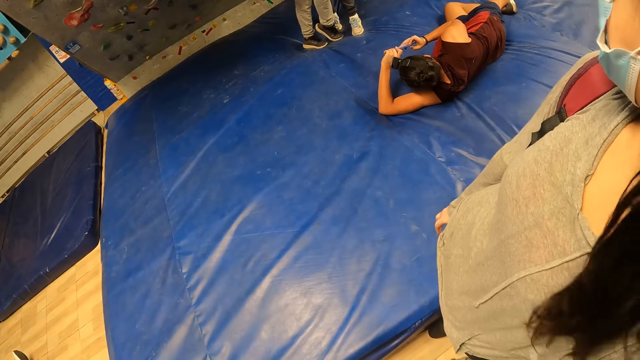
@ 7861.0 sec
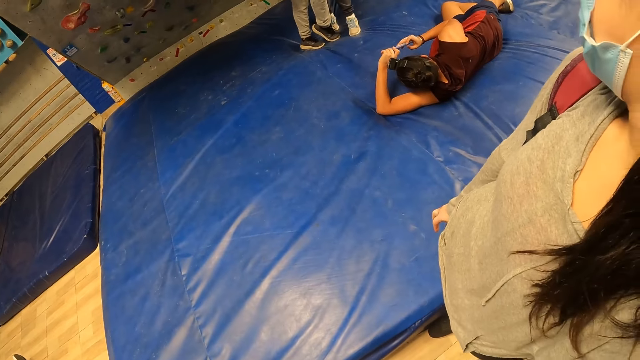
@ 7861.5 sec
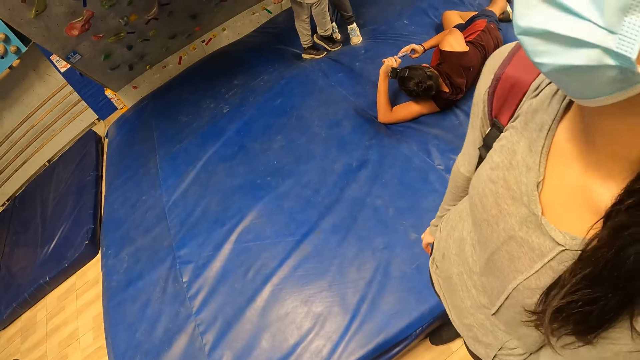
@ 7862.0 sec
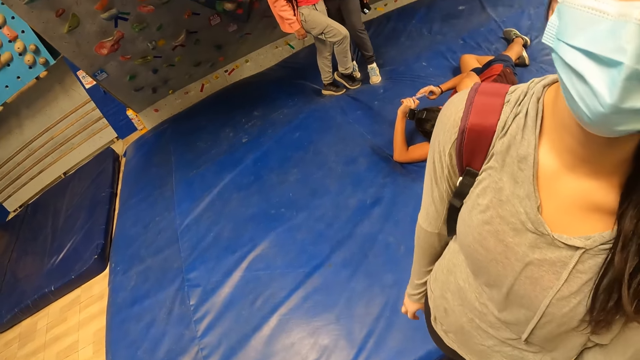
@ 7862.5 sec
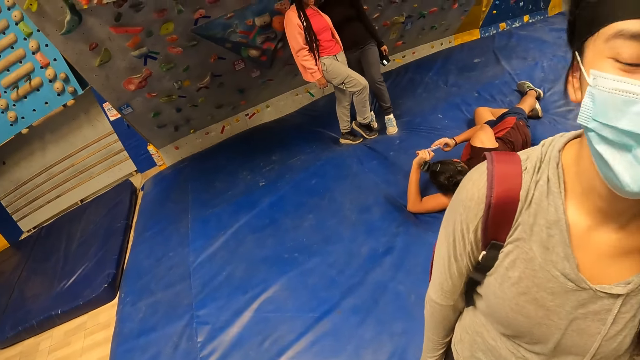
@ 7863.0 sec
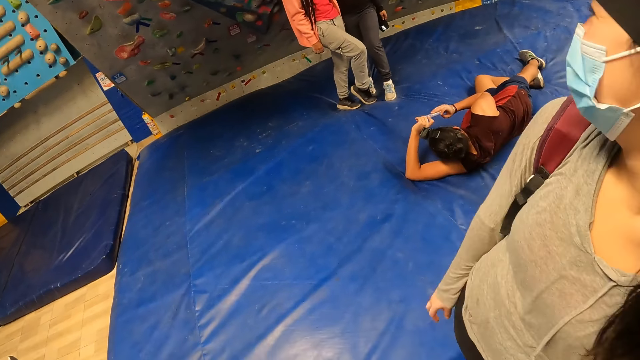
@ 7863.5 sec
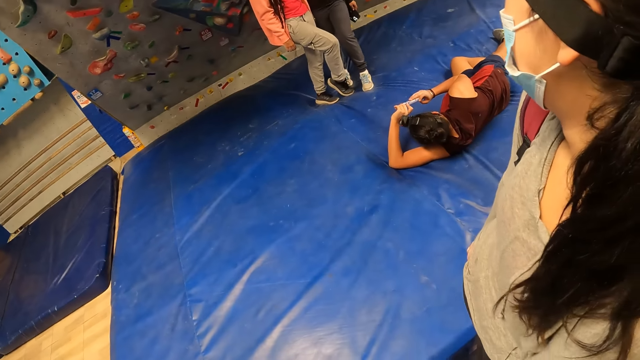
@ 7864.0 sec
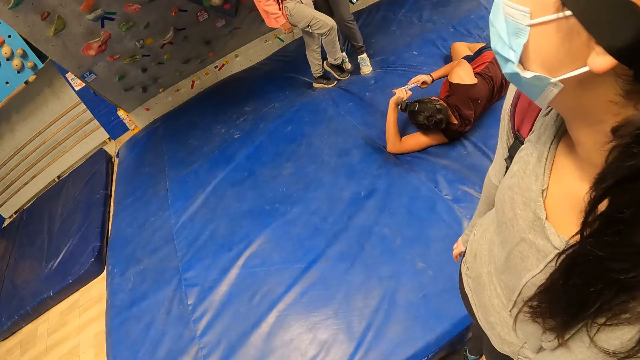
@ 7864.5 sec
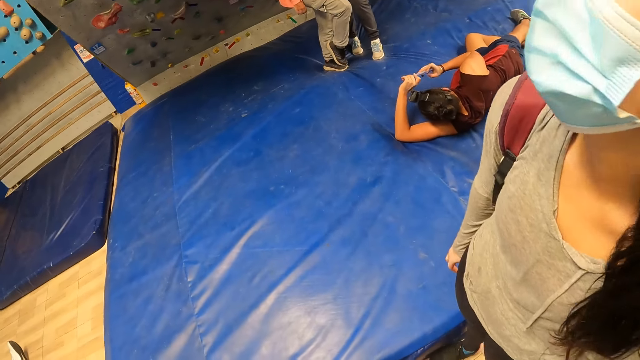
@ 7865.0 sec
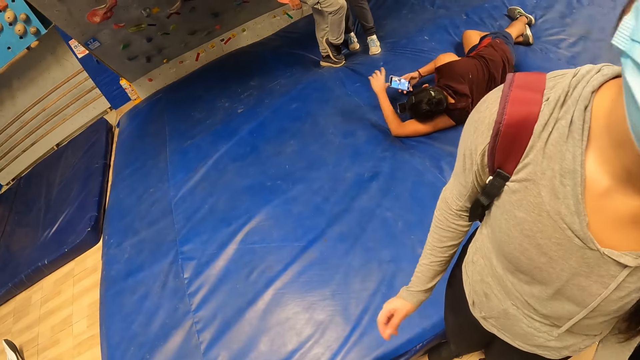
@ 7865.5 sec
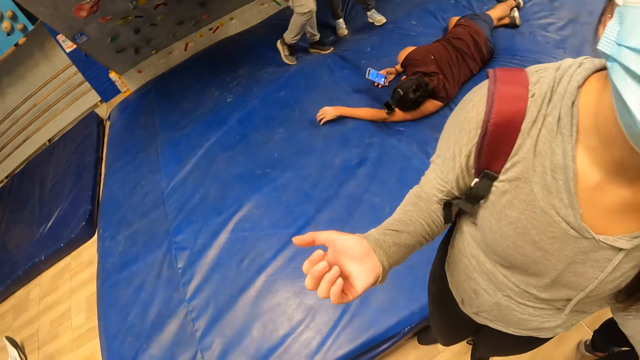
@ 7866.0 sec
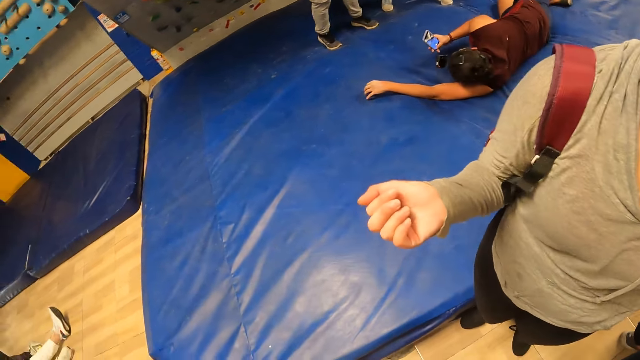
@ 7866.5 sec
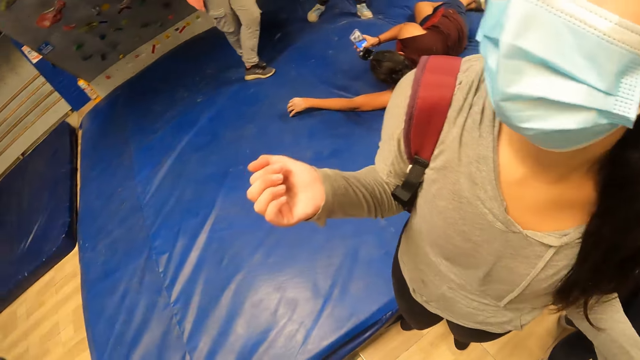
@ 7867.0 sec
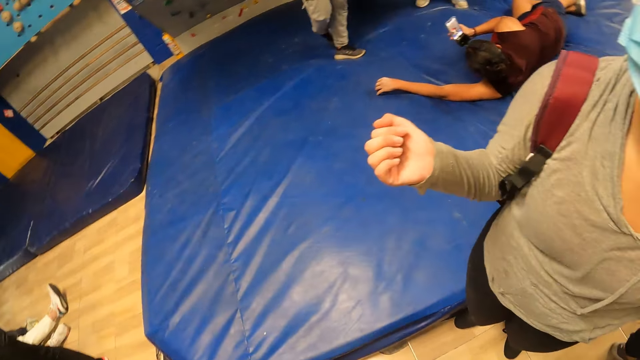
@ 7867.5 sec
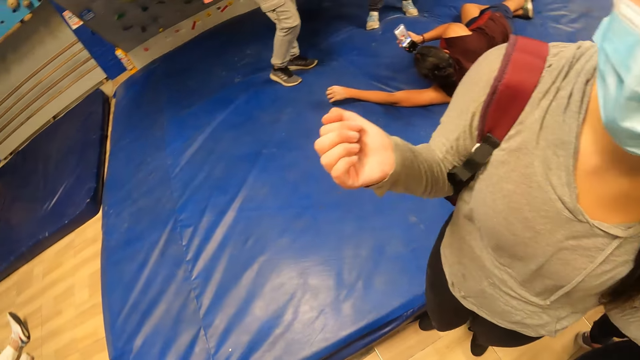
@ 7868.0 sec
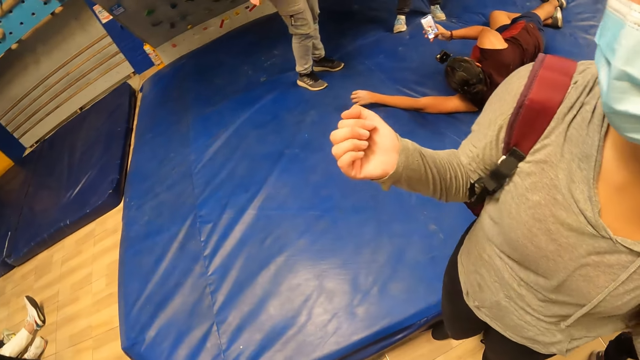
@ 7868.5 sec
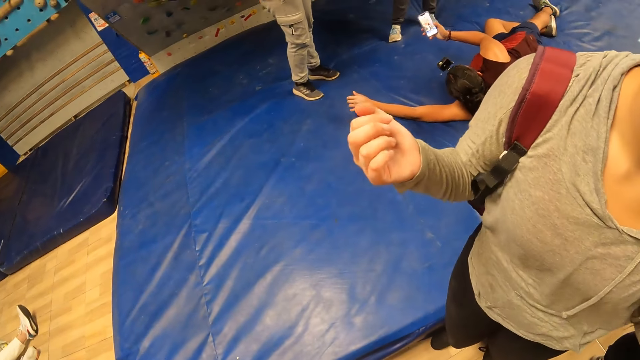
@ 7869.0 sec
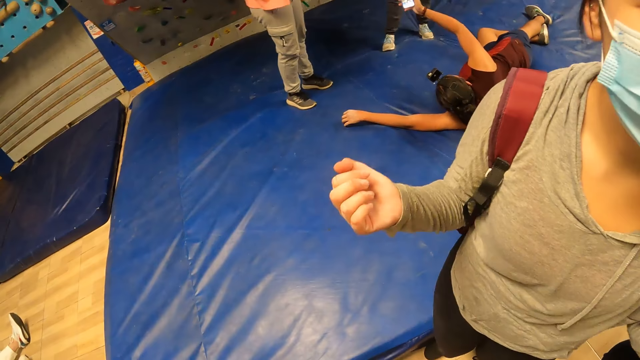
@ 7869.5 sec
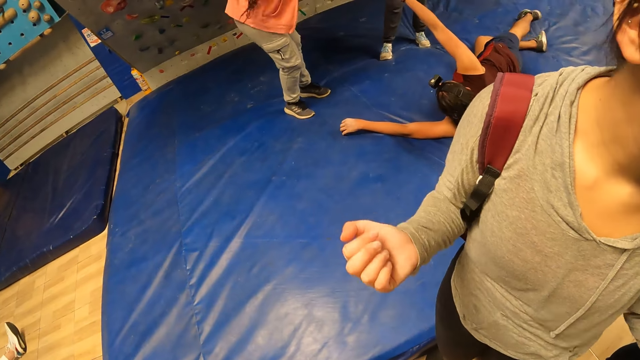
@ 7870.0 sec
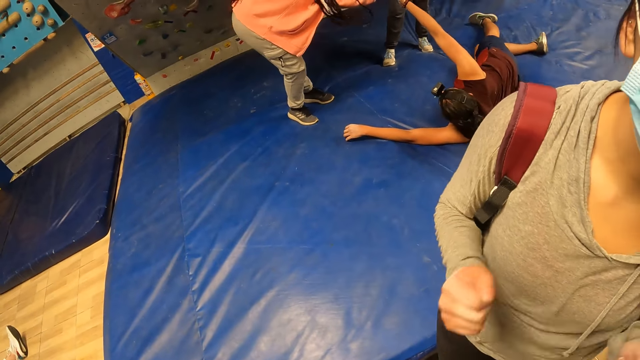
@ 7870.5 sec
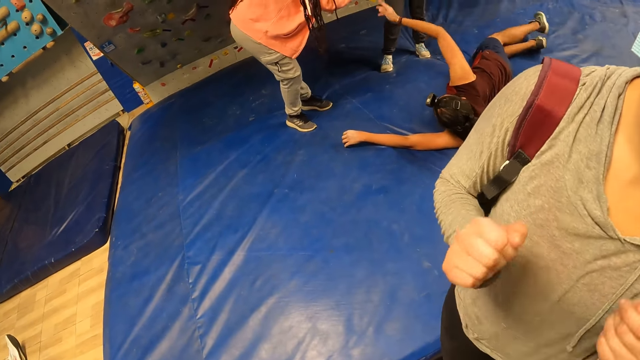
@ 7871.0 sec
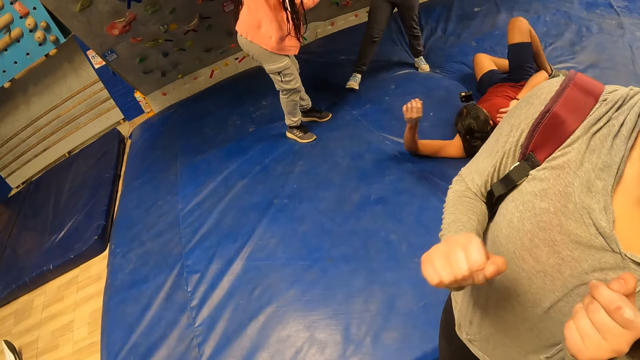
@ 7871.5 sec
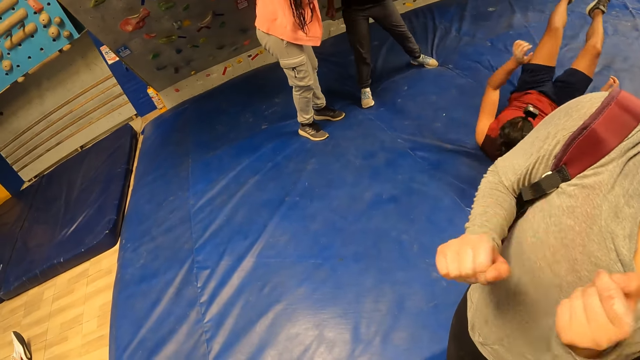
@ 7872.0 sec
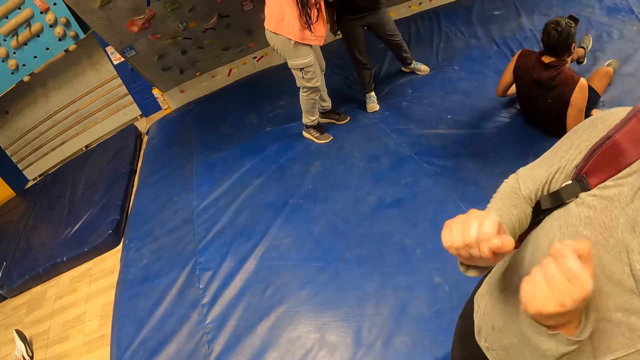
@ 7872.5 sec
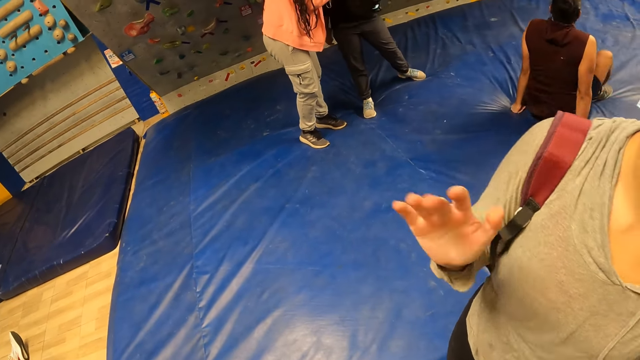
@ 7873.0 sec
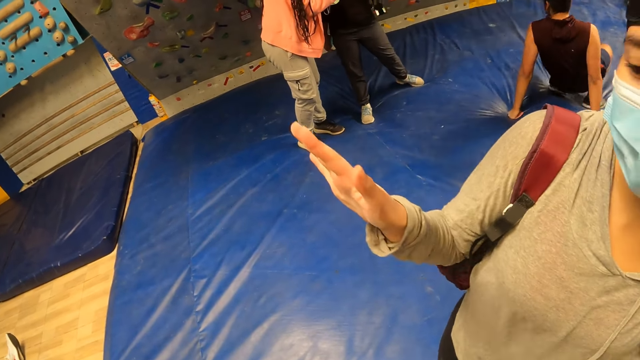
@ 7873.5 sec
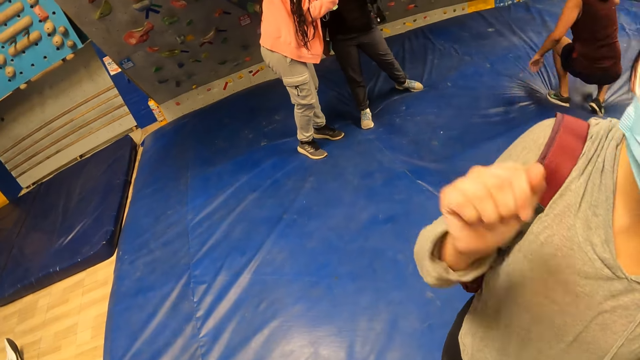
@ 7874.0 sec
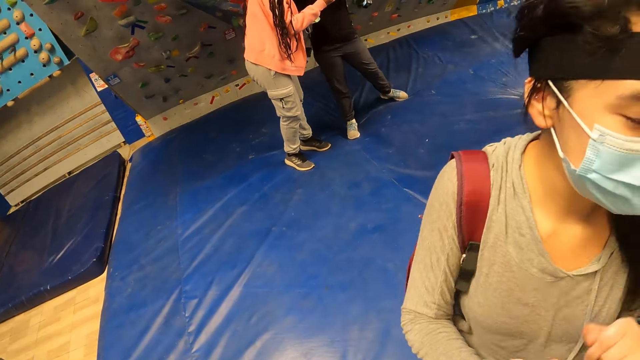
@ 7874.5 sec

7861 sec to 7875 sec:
A man gives a phone in his right hand to a woman.

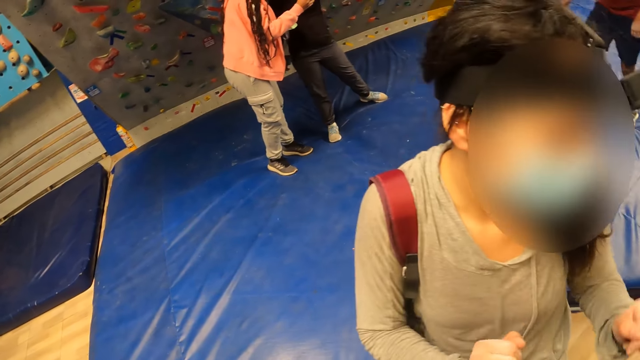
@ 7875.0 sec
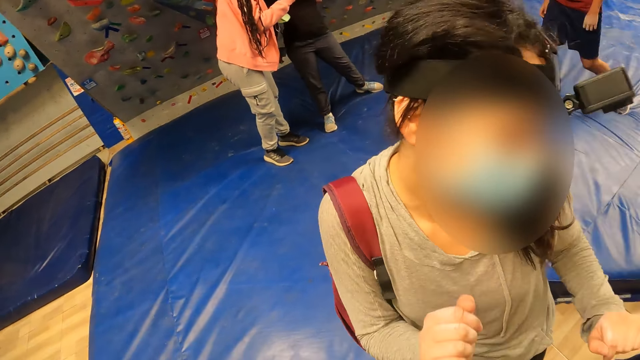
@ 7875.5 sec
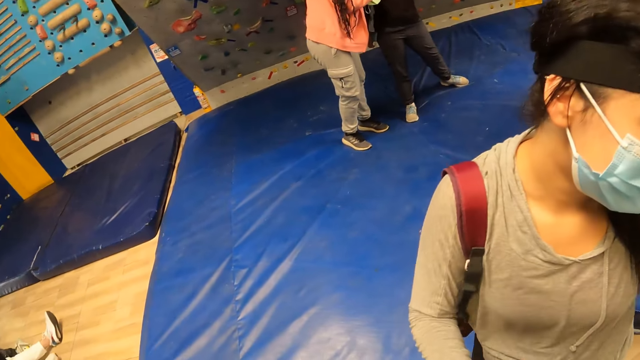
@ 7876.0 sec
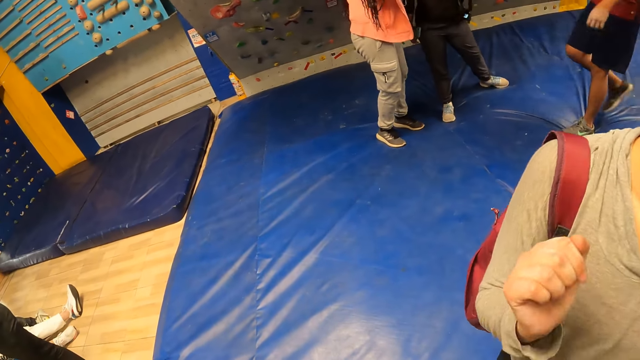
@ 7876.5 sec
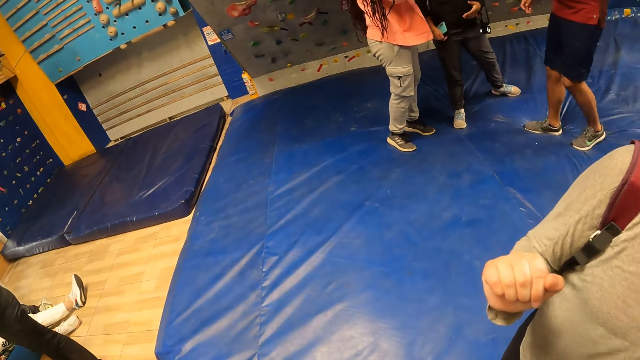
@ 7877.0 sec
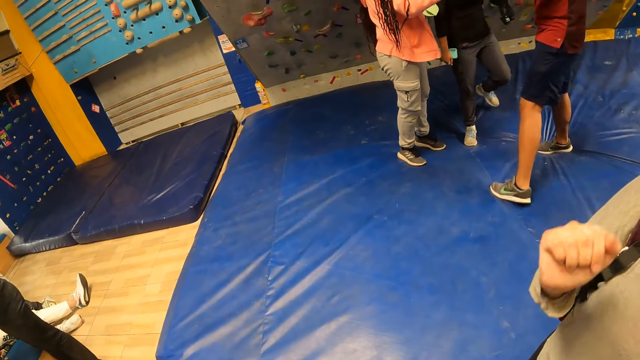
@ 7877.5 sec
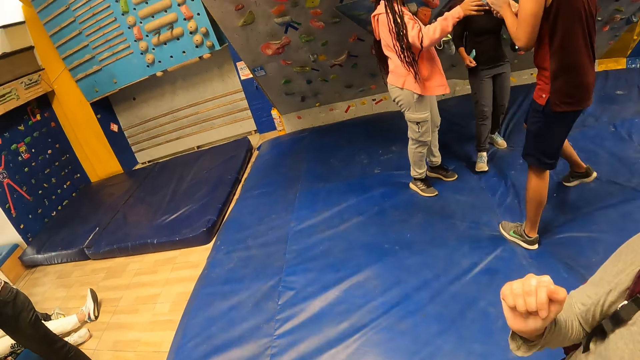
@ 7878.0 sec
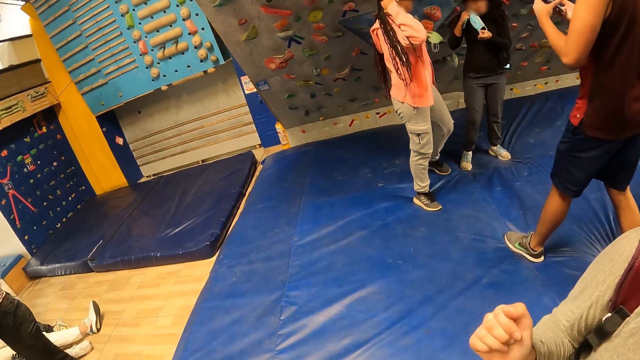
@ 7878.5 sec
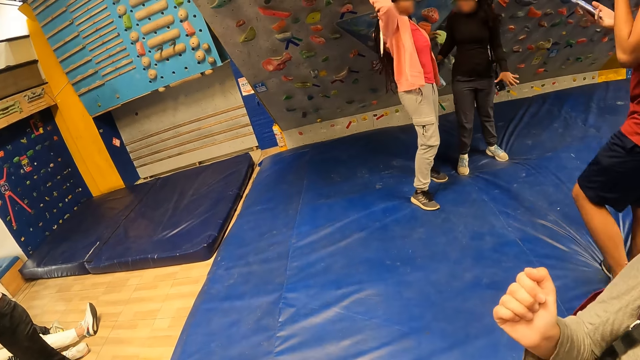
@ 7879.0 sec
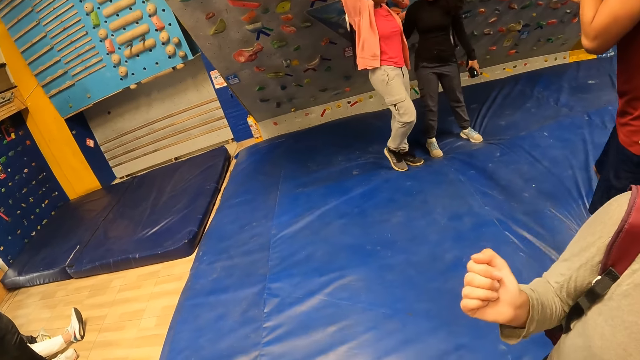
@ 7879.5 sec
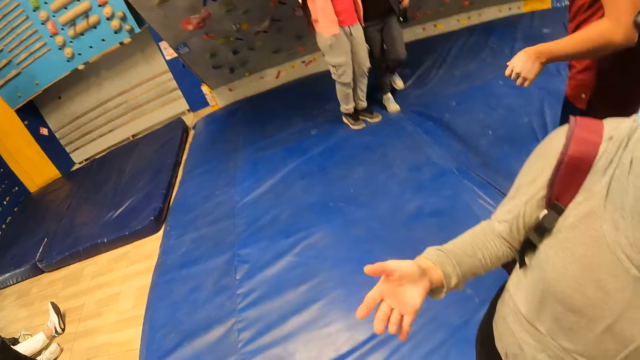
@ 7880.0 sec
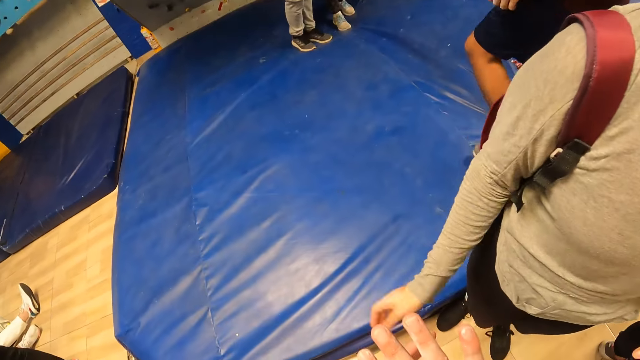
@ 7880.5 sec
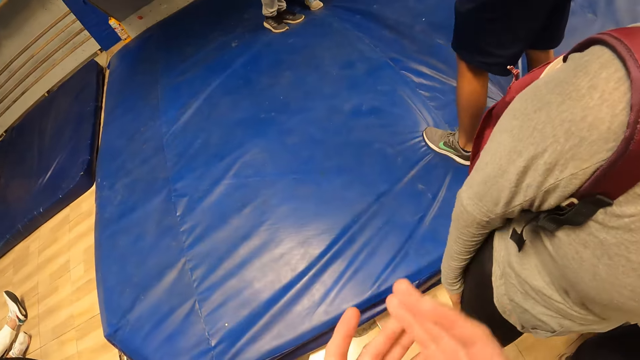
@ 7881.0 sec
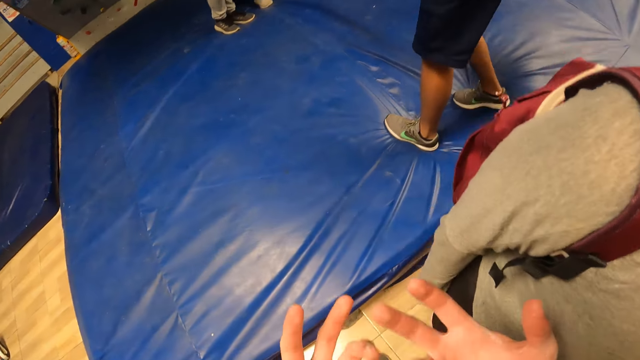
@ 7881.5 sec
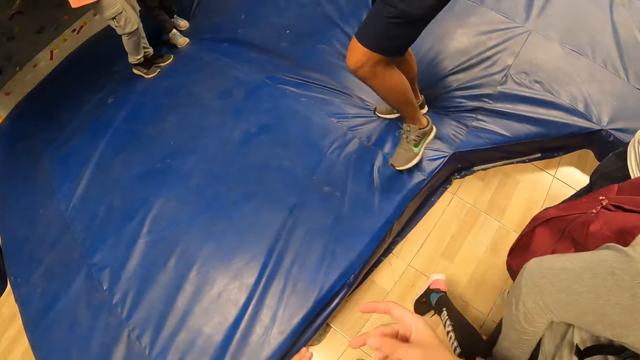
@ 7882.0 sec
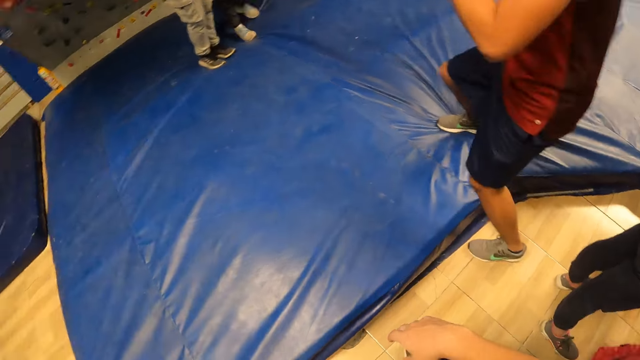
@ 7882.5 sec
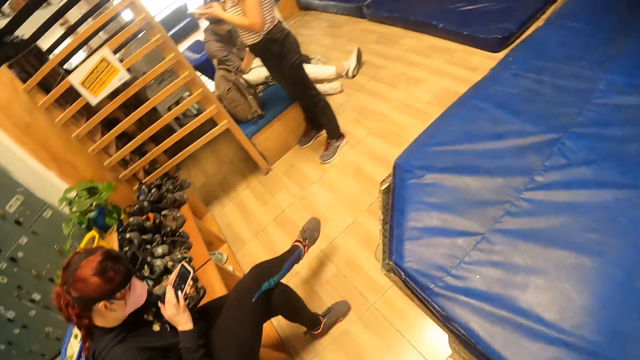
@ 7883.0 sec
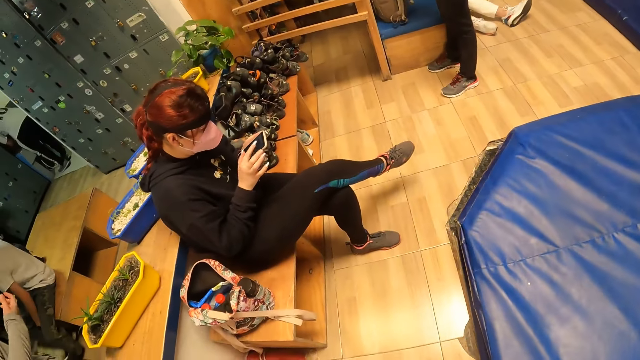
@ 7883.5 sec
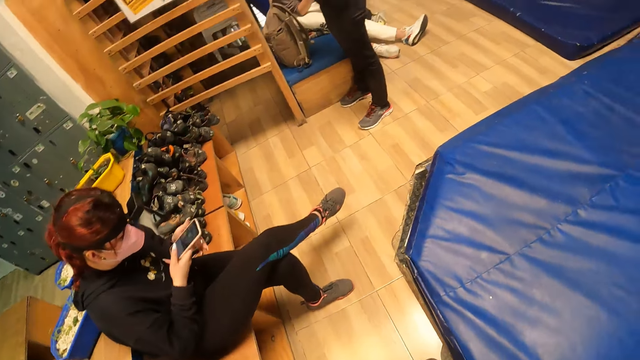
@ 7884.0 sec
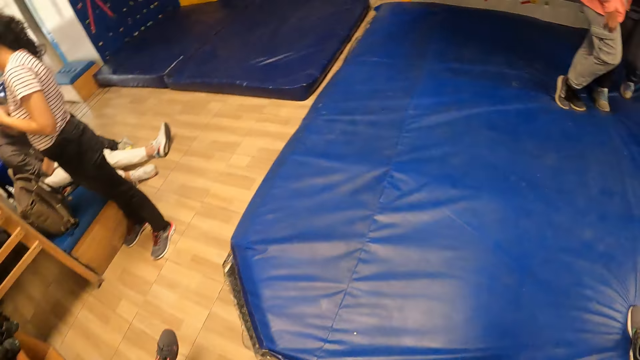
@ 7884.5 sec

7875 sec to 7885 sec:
A woman passes the phone in her right hand to a man. Another woman removes a facemask from her face with her left hand. The camera wearer looks at the hands.
